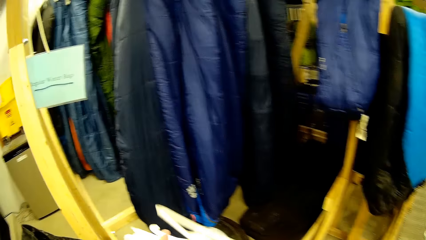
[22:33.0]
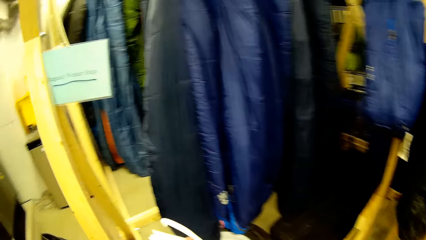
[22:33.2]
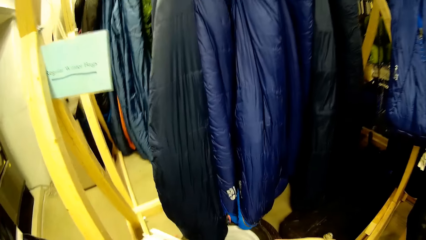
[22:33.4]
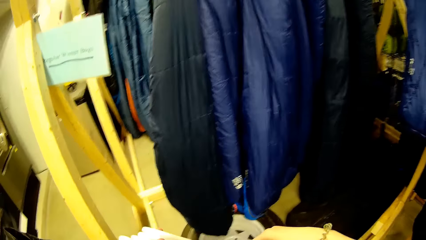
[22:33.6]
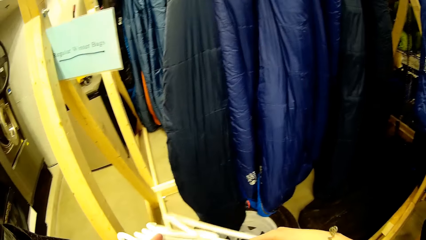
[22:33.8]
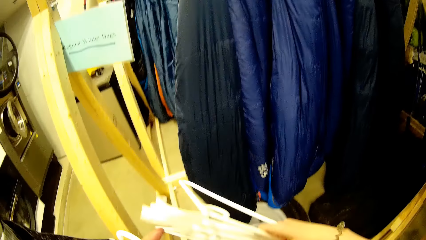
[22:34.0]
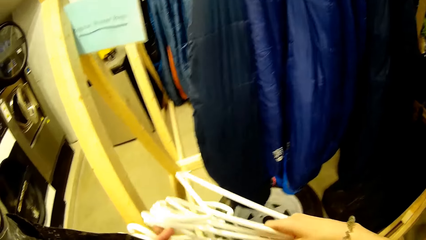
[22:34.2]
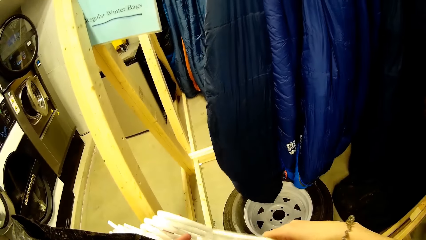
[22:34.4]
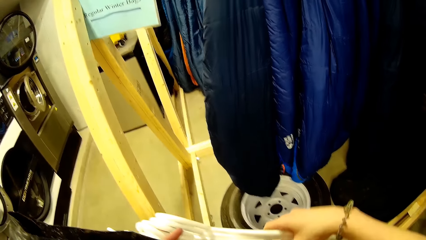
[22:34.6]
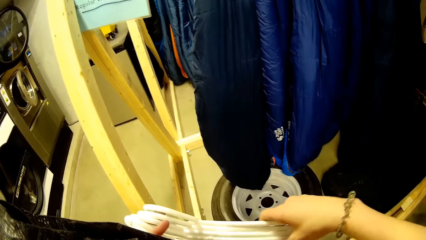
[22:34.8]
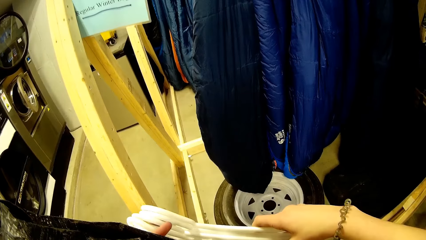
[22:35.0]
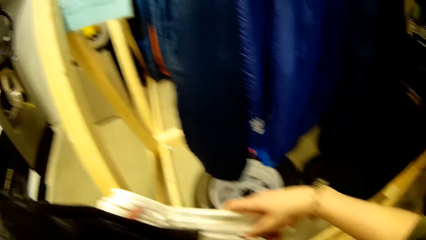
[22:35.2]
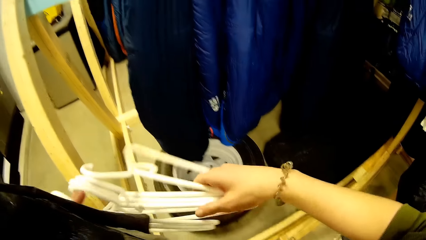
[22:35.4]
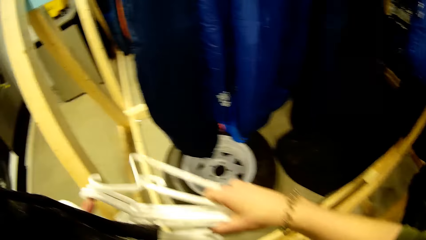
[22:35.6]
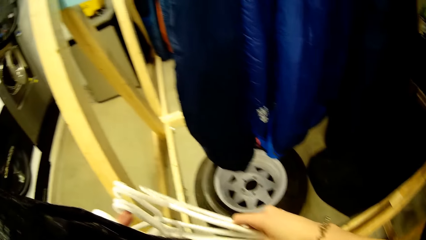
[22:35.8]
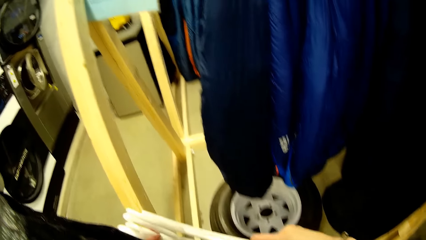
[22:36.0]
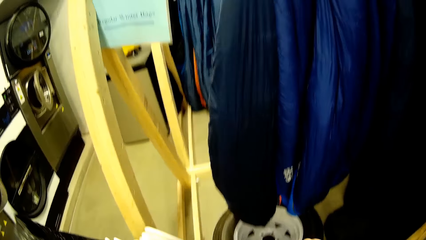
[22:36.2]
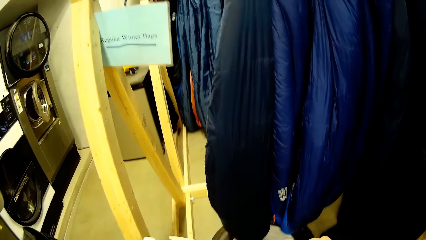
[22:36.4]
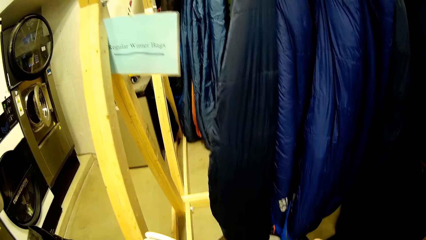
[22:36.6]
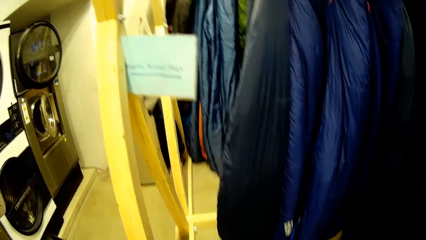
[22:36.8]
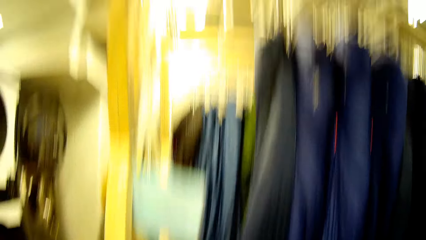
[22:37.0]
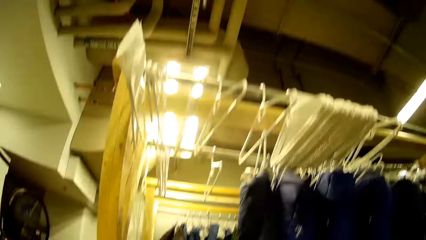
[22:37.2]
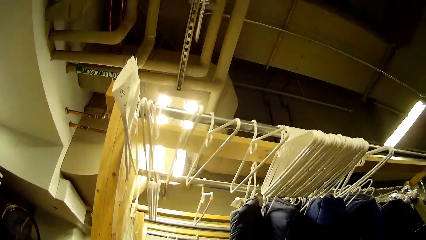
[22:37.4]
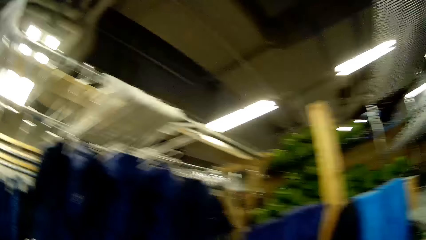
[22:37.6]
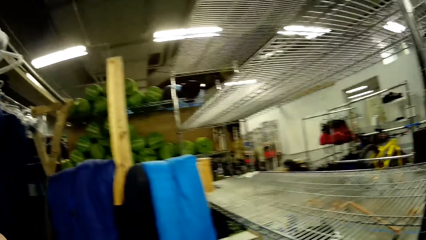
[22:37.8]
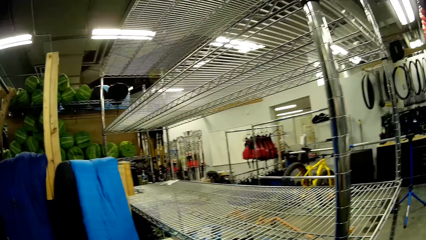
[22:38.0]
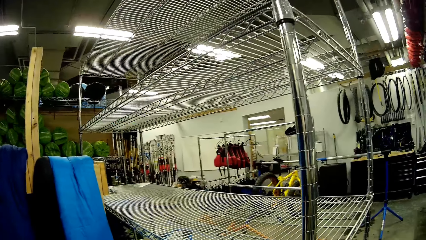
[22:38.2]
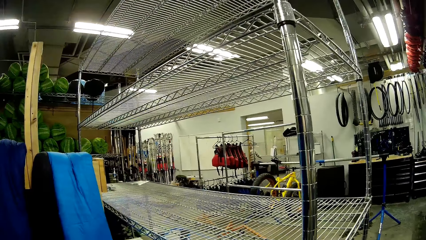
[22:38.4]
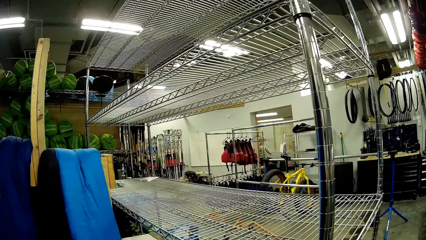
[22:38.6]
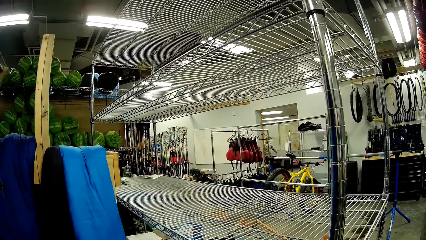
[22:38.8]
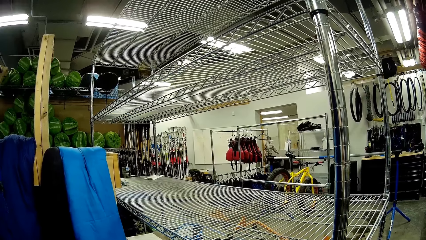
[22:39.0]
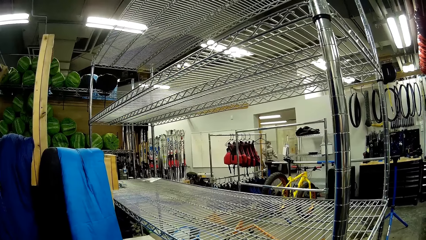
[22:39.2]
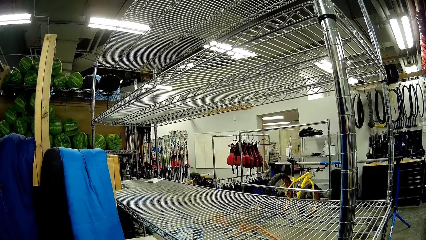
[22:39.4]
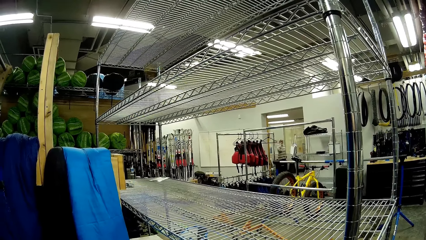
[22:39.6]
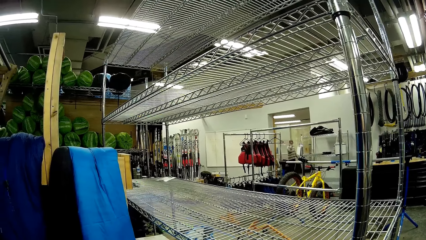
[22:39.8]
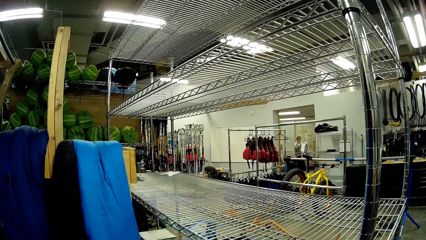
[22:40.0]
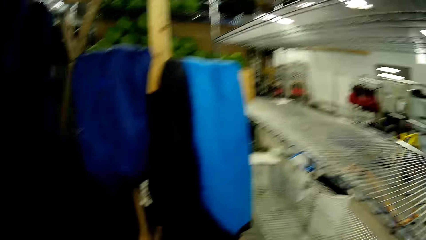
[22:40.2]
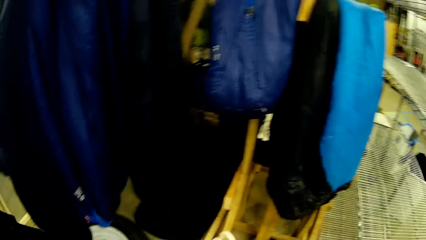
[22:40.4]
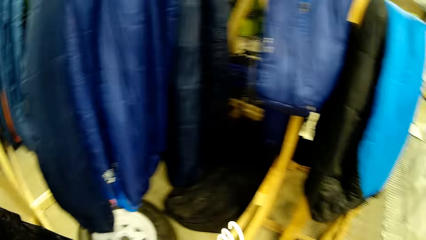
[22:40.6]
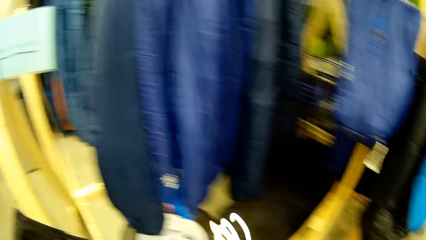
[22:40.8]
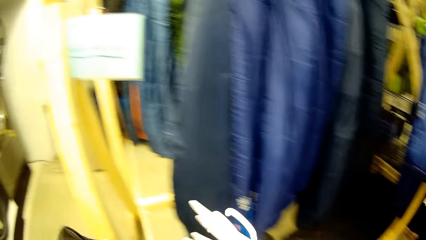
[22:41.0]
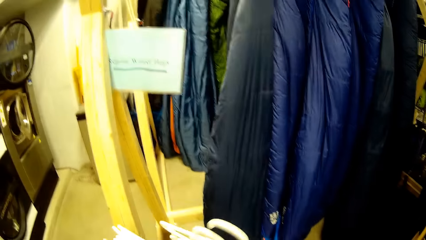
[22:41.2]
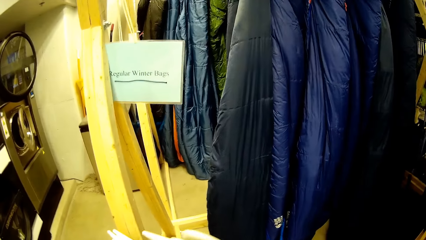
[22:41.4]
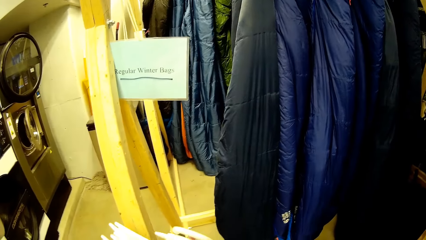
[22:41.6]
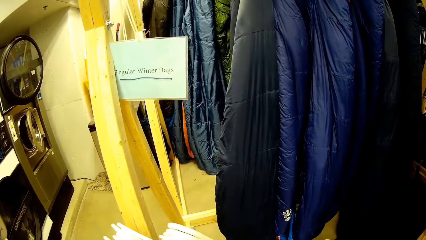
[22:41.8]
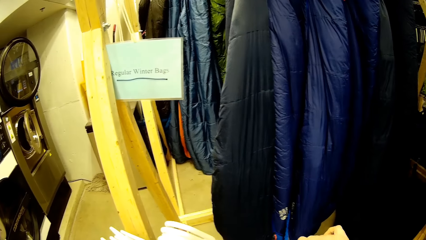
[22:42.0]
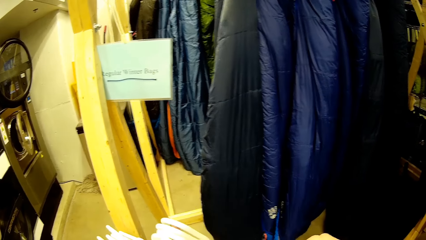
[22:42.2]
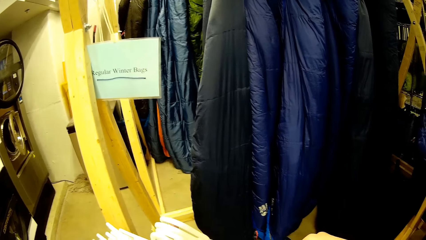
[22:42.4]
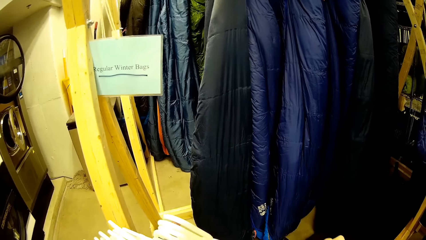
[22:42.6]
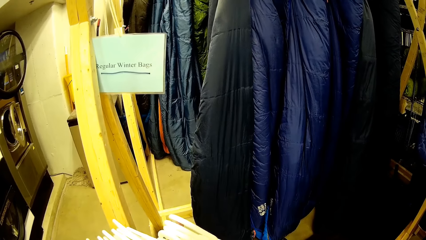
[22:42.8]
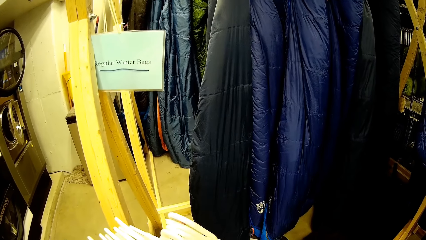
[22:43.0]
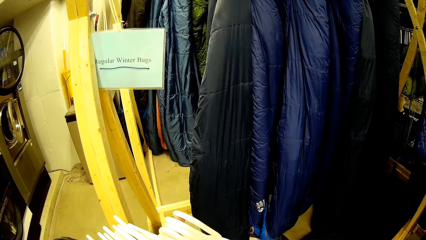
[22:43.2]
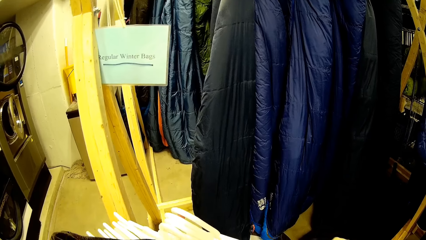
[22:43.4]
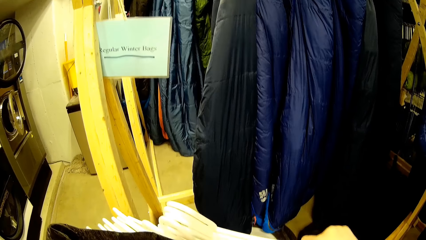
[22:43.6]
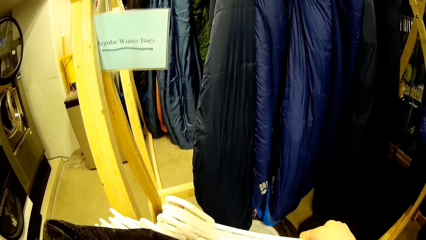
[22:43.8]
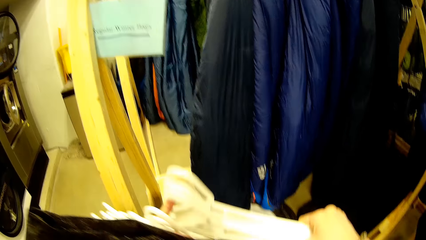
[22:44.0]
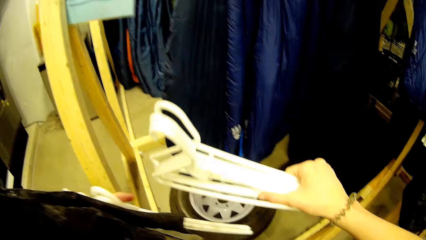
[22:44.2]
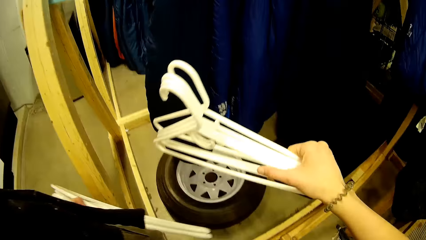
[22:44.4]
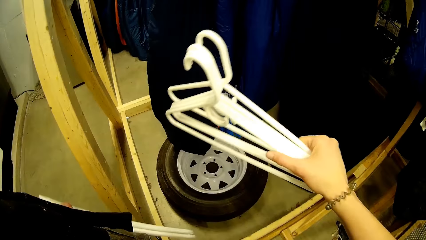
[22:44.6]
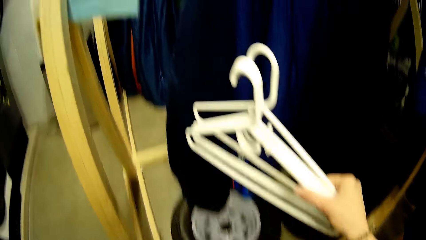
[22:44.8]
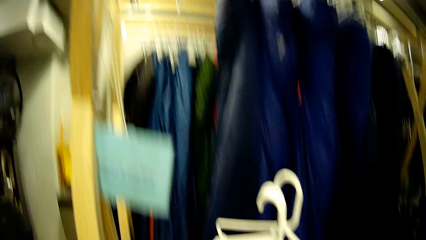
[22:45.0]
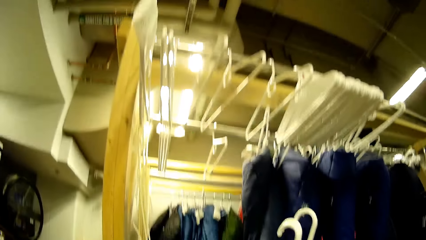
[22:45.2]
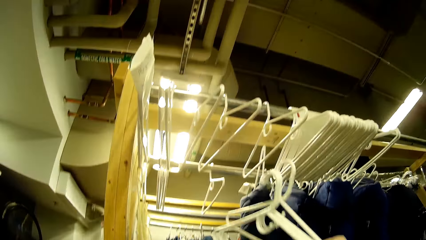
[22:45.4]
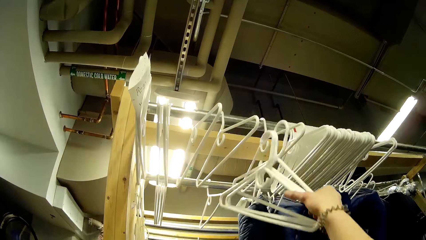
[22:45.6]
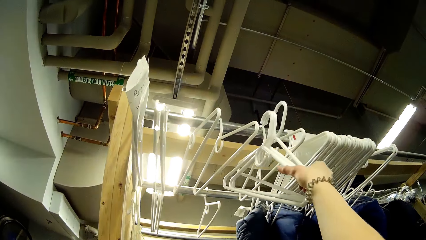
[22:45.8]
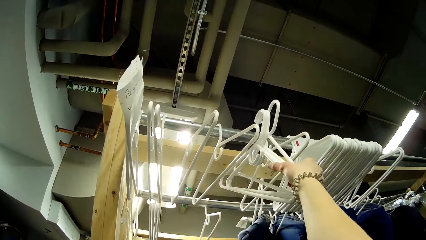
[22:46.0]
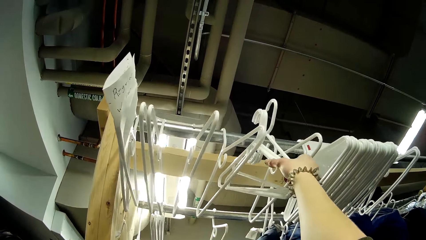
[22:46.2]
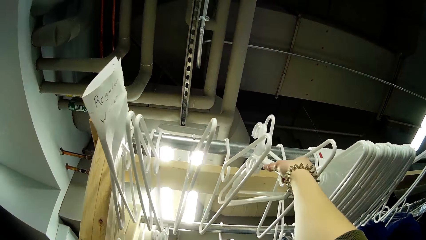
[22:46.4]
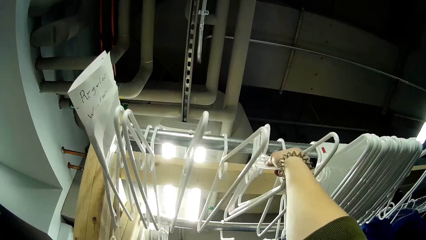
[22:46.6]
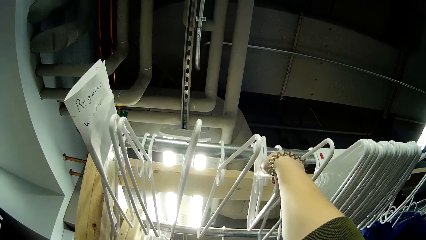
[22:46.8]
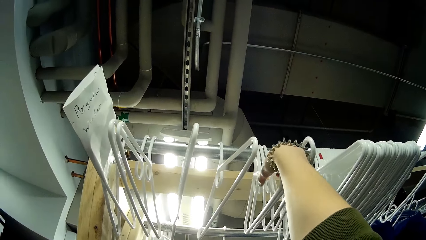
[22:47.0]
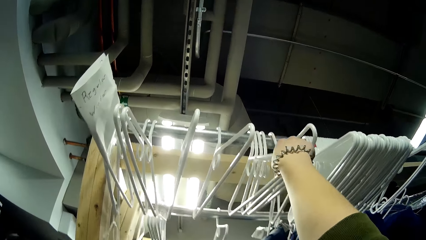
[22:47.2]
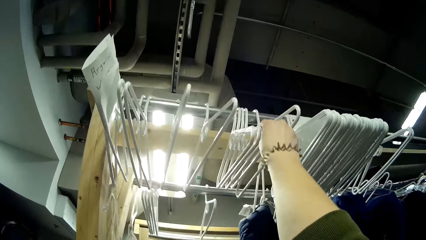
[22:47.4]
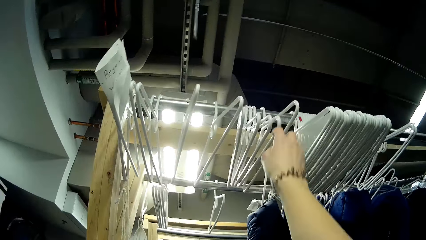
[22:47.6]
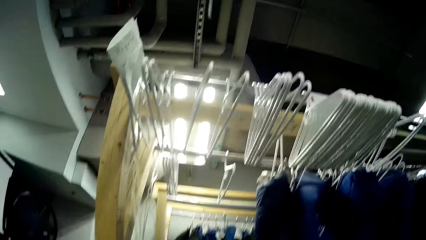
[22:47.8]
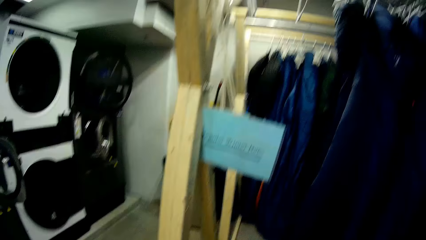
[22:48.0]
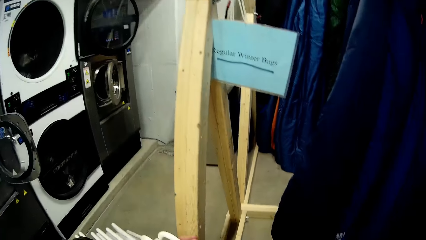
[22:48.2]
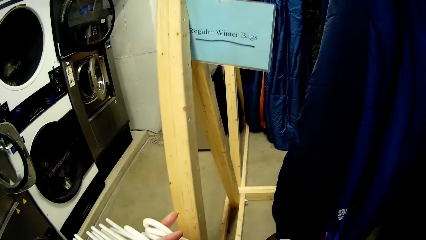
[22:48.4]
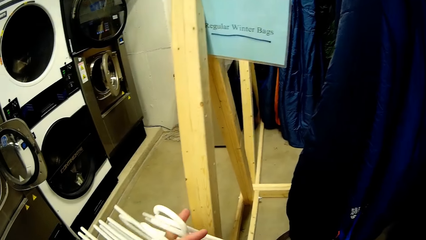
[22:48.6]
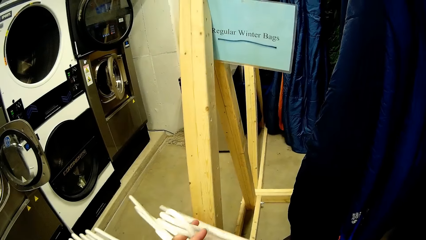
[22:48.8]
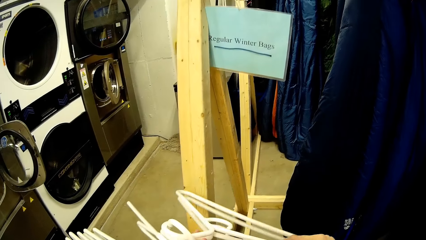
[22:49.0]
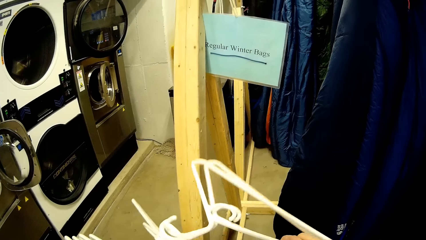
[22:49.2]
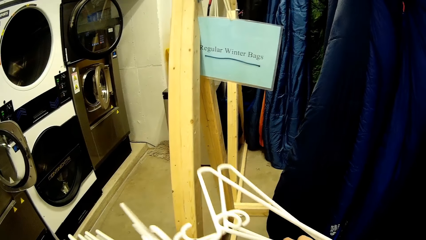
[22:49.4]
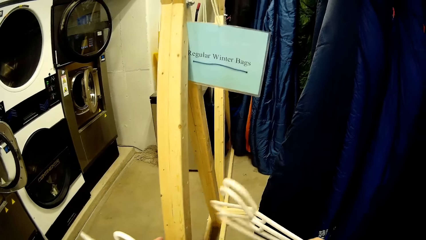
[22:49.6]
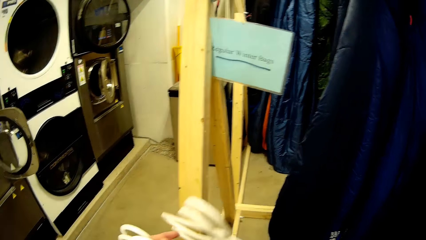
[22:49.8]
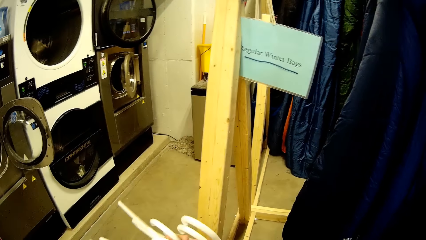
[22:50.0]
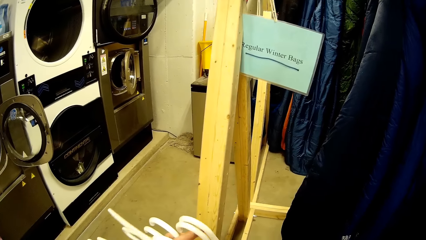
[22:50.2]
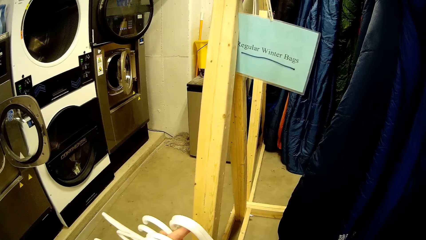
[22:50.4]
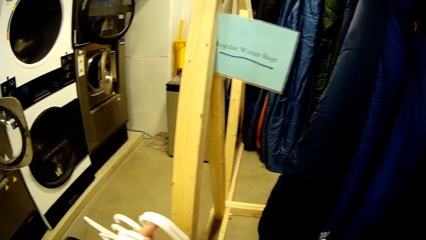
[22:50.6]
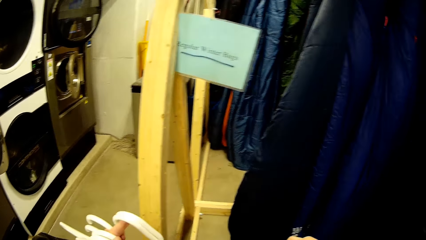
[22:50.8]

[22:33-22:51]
The camera wearer puts a hanger on a cloth rack. They count hangers and look around. They put the hanger on the cloth rack.
